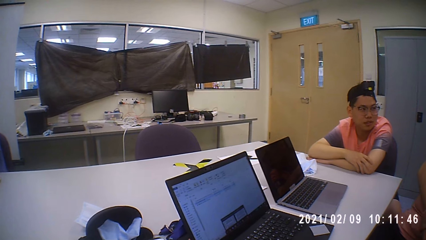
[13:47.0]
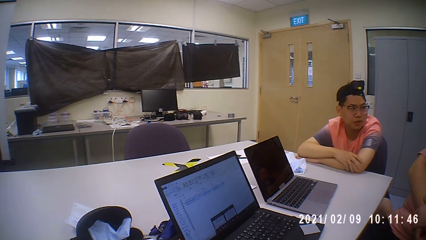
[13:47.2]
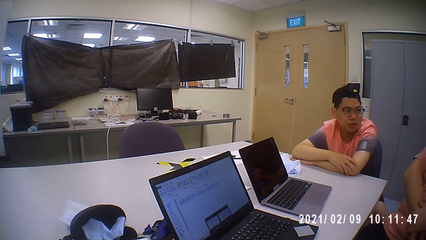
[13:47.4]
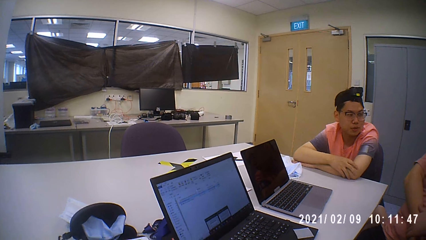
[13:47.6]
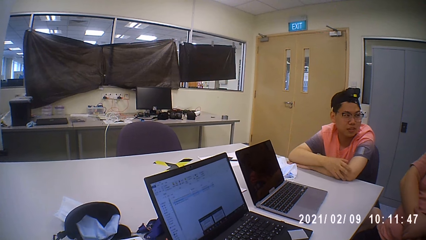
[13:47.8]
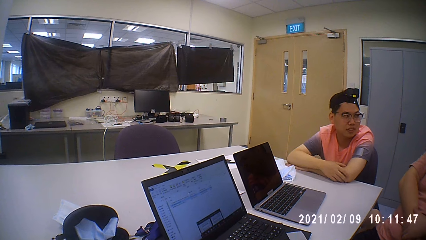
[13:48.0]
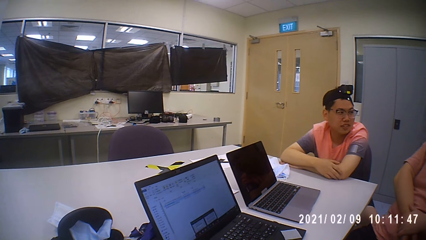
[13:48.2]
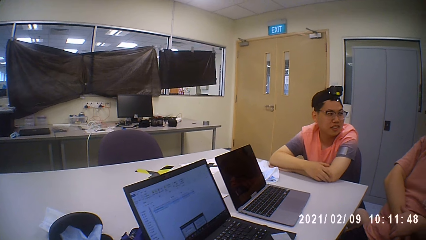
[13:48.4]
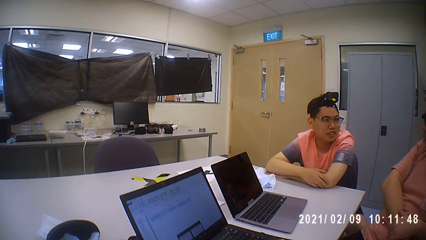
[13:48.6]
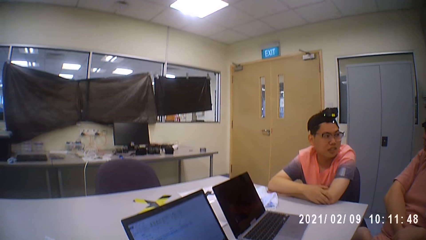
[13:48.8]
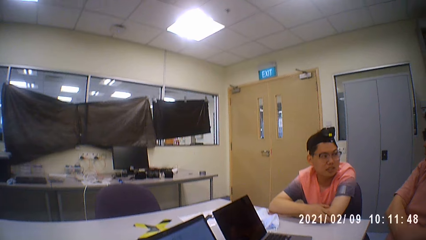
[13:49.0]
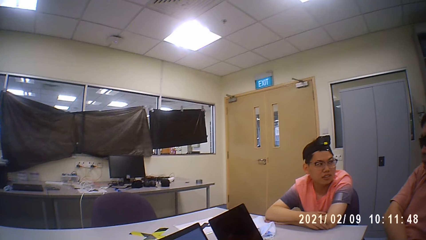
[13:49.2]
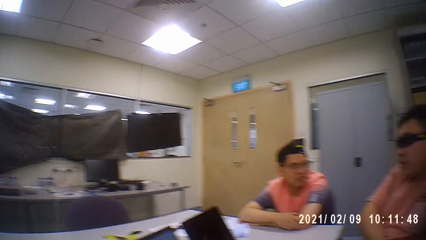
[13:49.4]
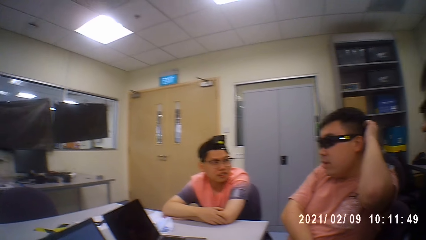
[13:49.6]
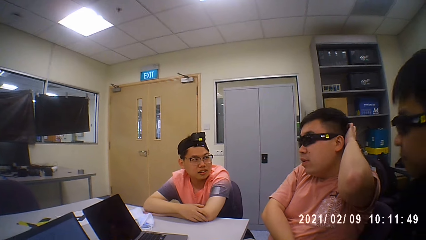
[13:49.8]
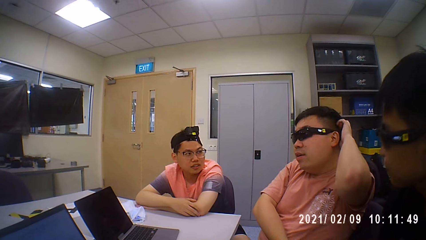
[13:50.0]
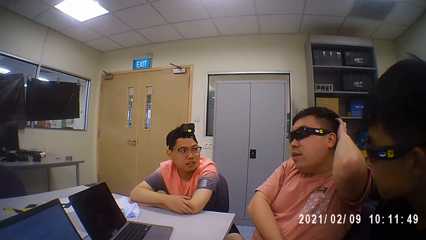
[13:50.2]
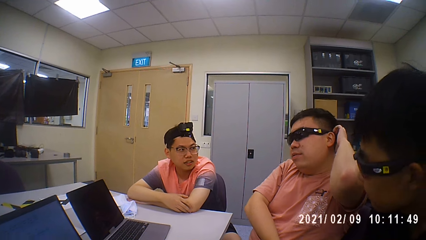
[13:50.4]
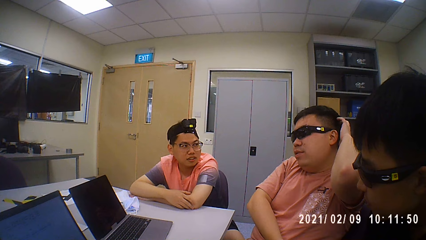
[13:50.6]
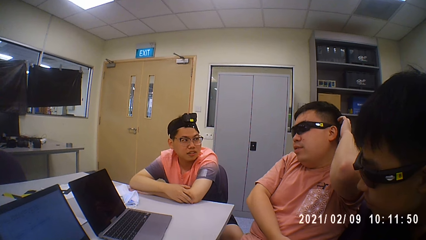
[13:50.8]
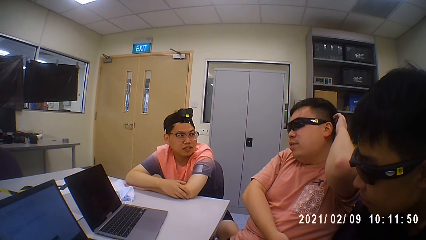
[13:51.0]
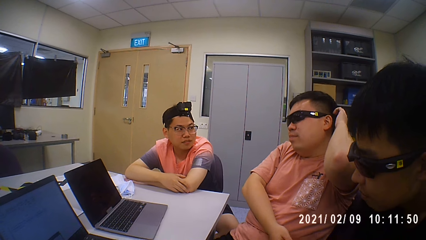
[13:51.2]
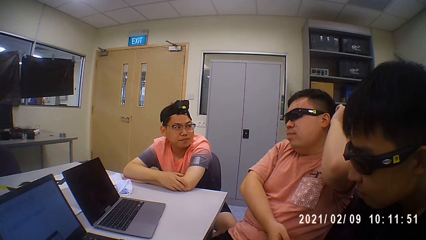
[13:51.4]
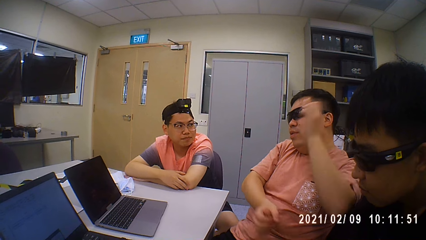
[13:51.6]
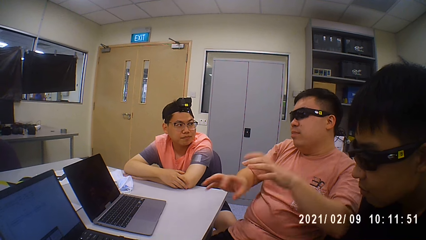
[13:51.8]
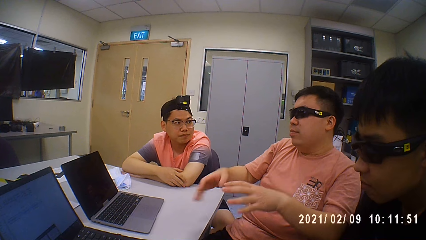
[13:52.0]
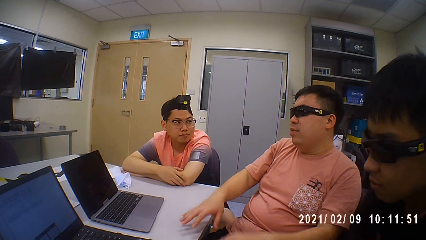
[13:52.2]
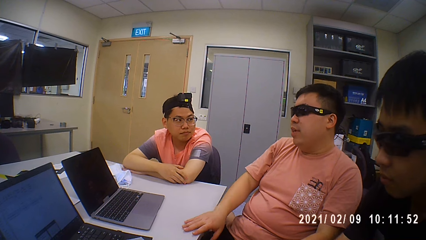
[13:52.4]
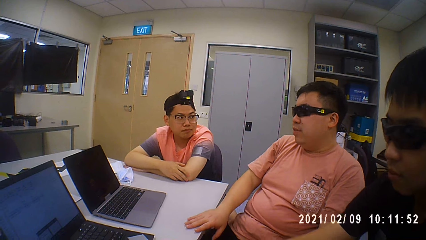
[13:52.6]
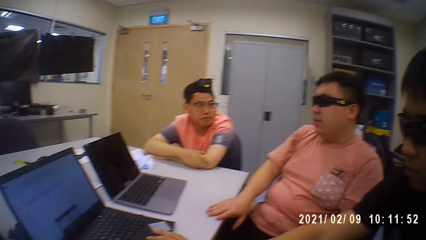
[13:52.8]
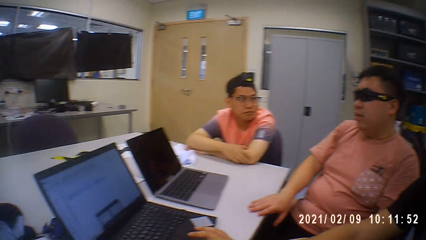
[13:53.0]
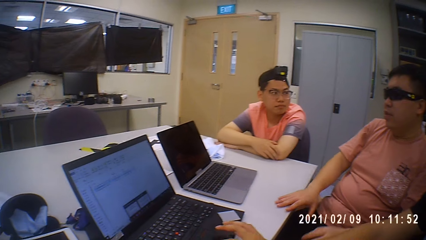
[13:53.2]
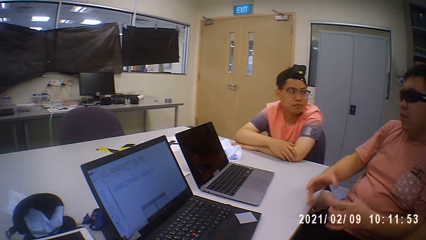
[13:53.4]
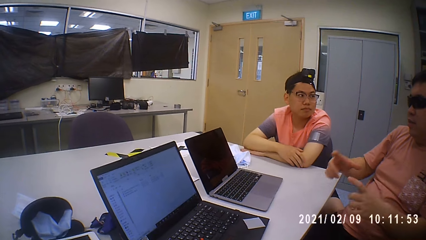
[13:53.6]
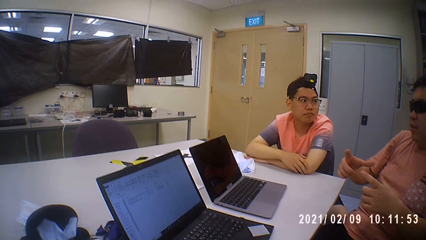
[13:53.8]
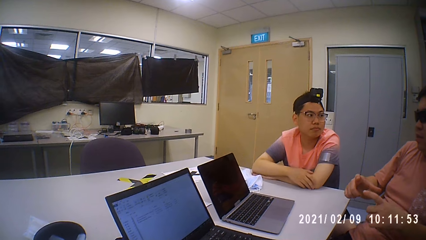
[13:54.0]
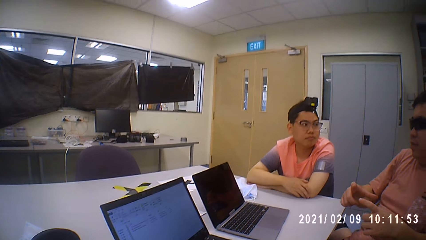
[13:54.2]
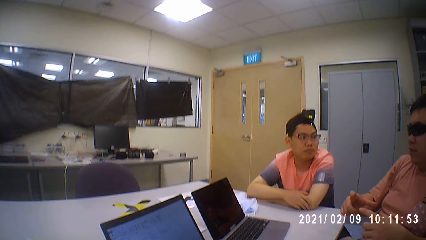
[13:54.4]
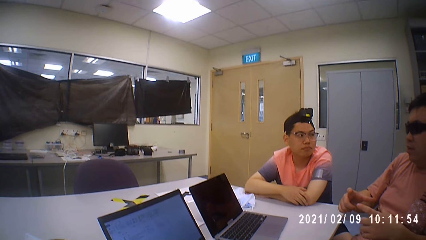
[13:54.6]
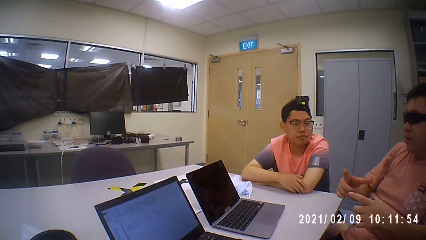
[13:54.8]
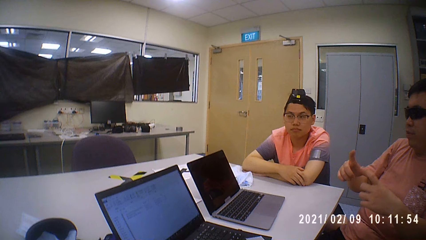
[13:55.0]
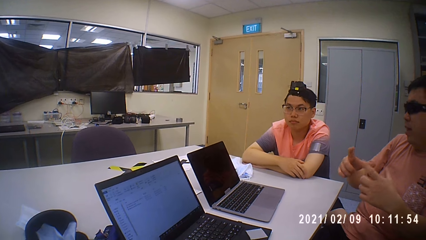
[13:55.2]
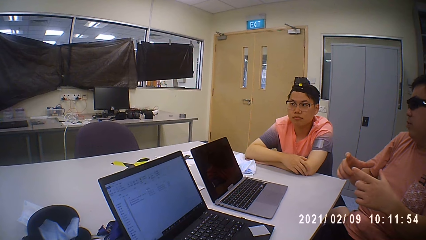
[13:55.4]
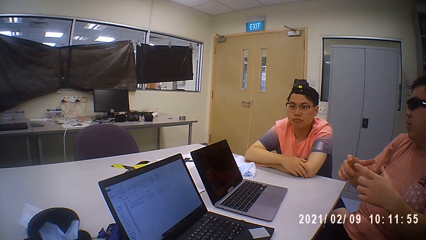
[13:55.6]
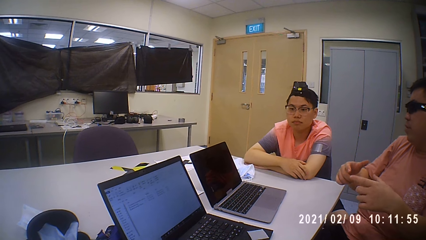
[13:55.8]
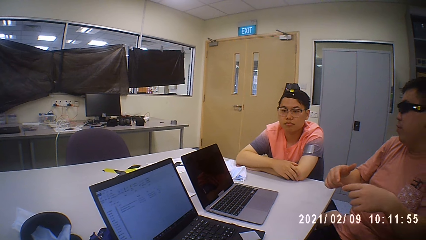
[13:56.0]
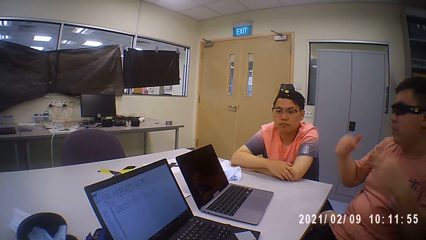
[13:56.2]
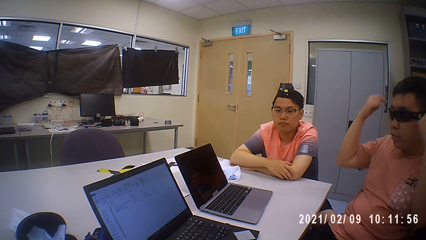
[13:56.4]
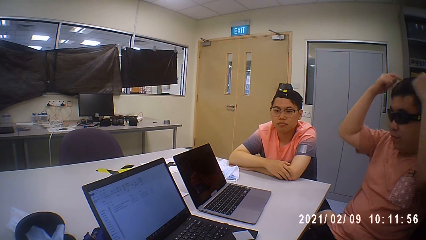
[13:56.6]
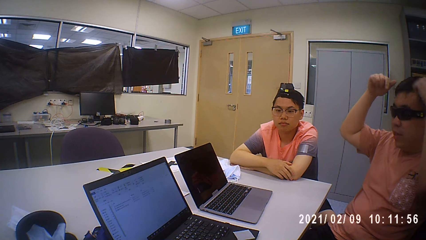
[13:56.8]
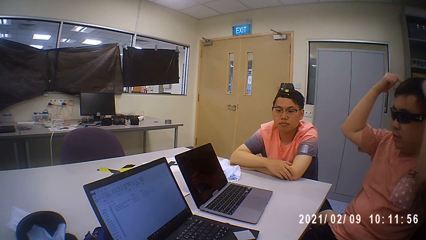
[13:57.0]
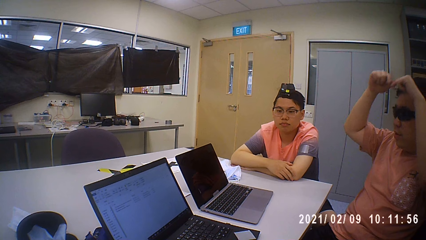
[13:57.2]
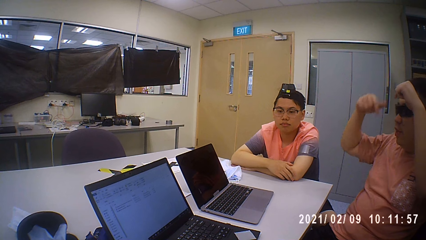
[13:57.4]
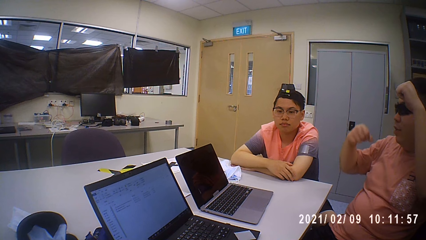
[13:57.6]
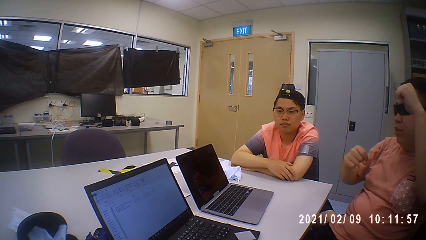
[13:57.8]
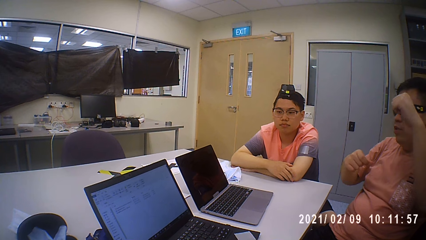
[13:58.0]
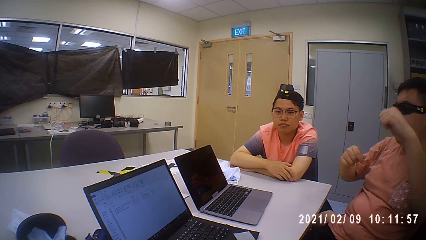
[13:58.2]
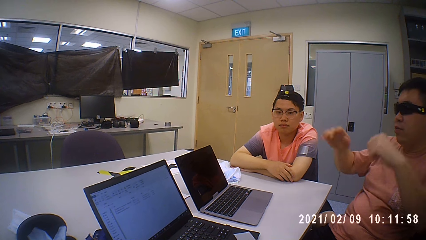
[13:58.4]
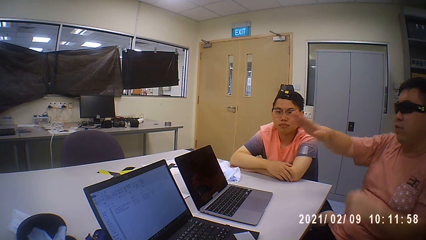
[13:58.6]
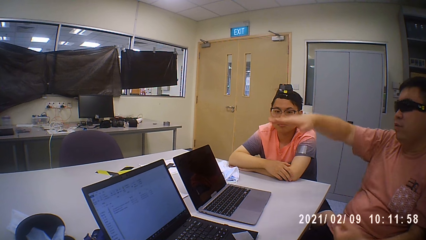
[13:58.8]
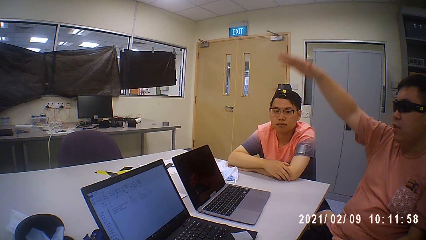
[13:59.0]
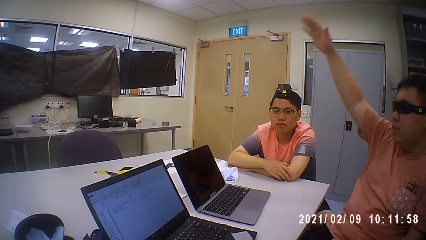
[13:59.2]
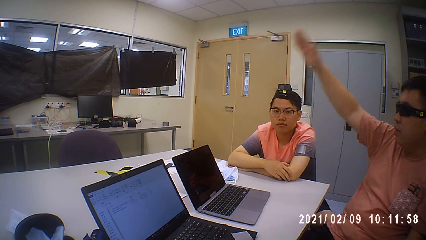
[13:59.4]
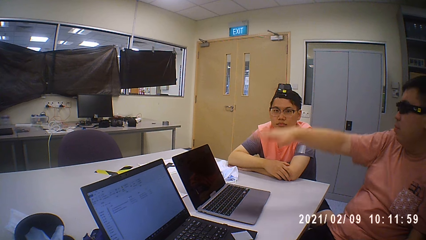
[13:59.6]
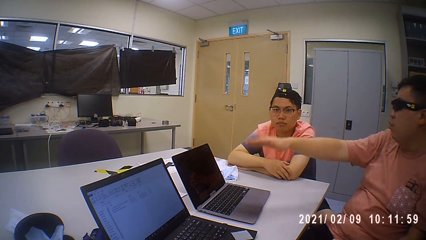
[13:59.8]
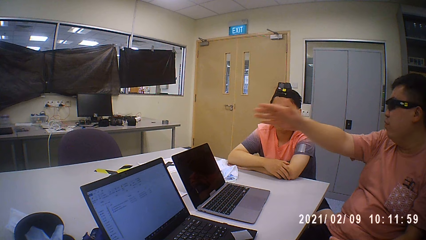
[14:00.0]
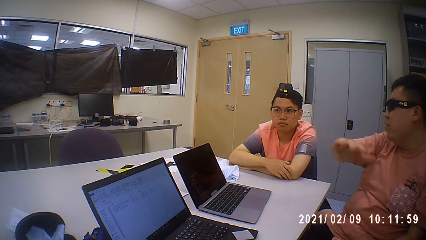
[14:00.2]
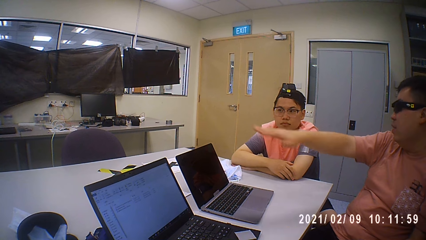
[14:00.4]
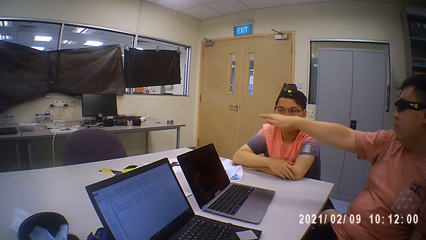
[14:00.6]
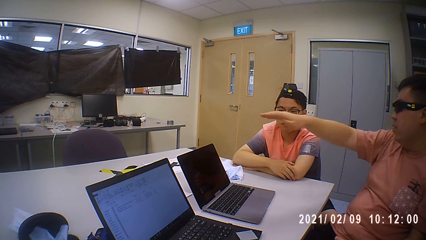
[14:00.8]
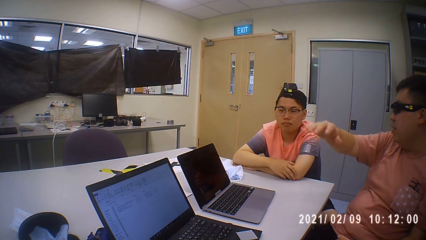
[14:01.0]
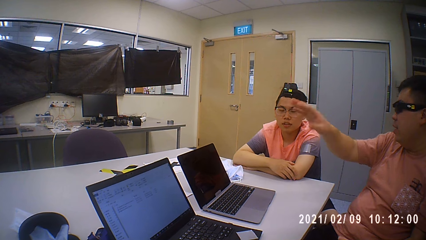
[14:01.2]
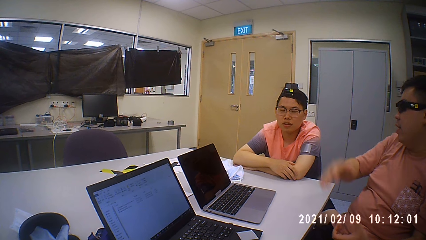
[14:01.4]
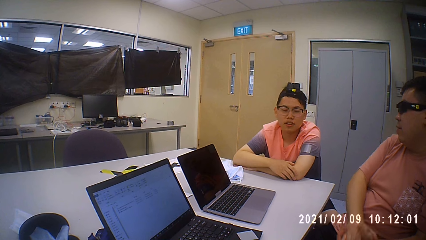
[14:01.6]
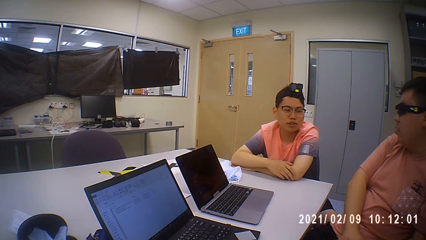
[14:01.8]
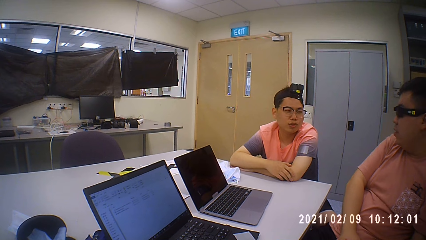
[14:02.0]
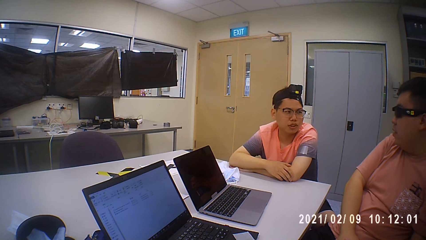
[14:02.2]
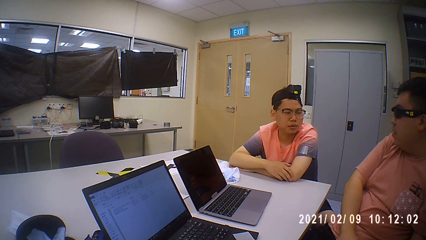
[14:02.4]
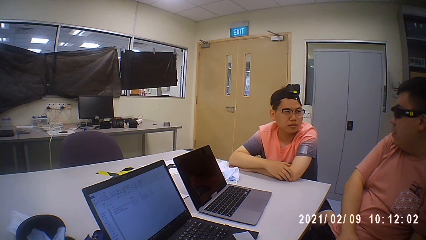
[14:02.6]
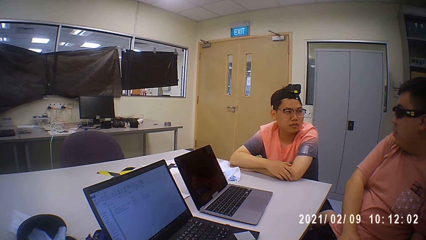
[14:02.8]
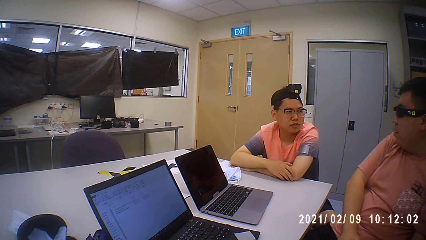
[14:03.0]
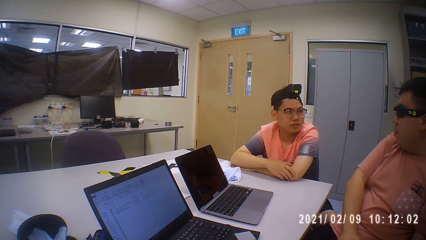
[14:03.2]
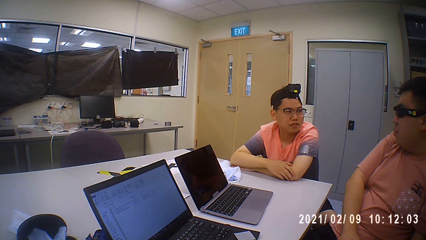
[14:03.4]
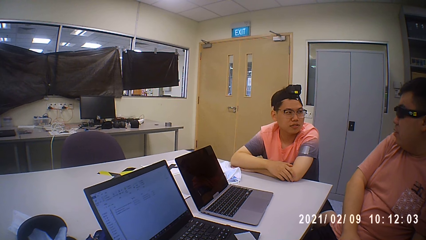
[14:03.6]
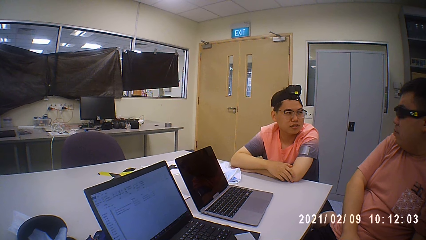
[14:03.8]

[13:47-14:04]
The man touches his head with his left hand. He places his right hand on the table. He lifts his right hand from the table. The man moves his hands.
